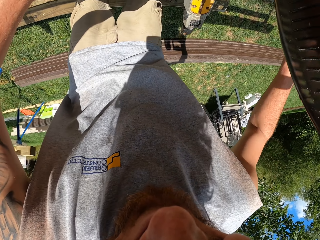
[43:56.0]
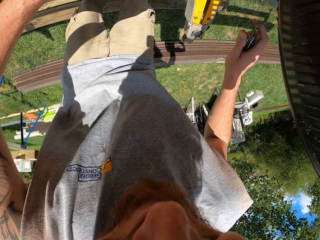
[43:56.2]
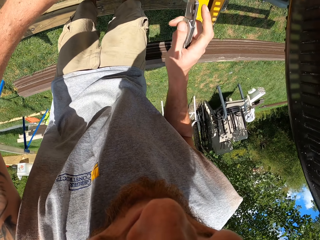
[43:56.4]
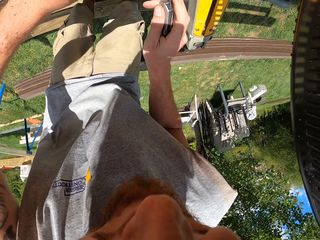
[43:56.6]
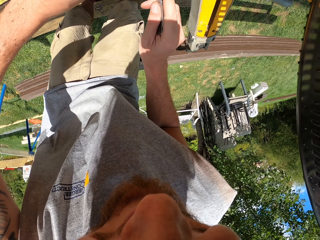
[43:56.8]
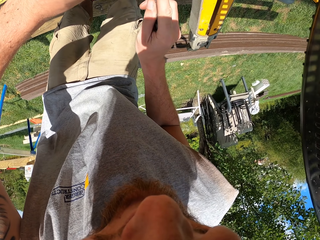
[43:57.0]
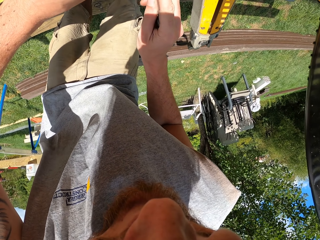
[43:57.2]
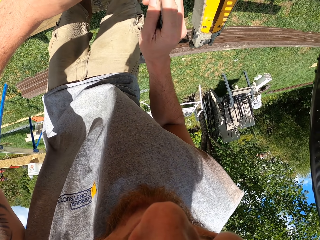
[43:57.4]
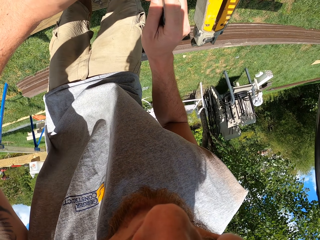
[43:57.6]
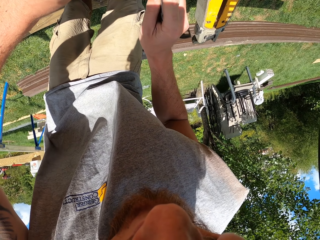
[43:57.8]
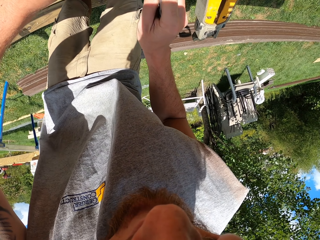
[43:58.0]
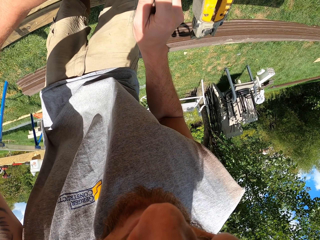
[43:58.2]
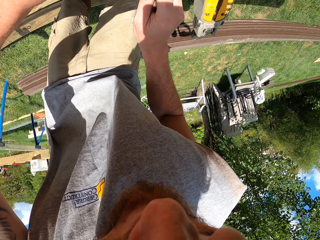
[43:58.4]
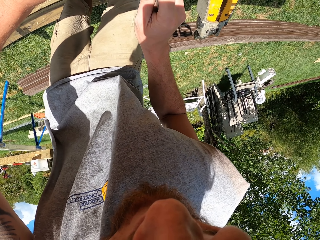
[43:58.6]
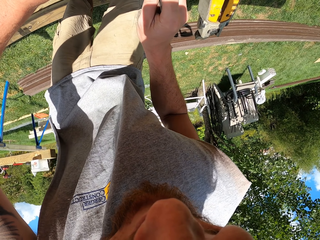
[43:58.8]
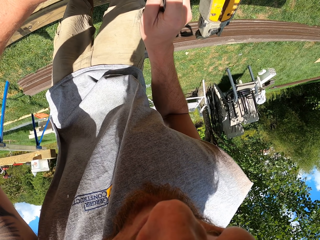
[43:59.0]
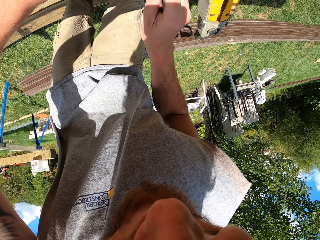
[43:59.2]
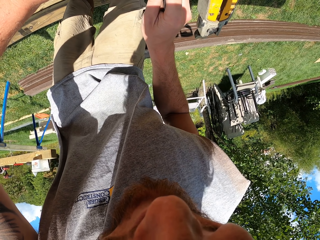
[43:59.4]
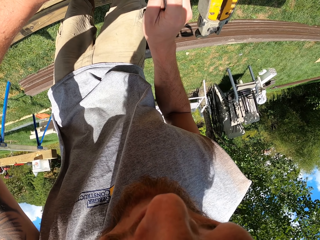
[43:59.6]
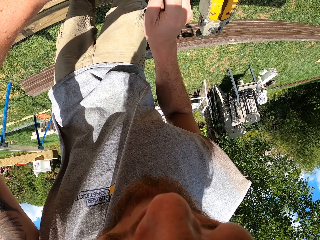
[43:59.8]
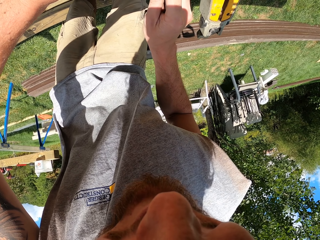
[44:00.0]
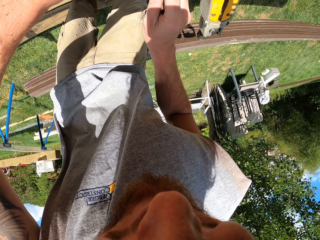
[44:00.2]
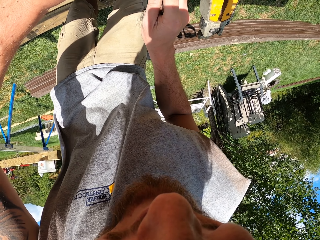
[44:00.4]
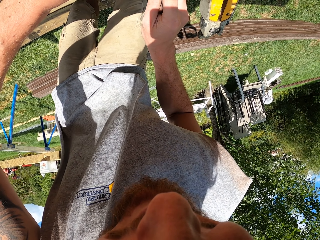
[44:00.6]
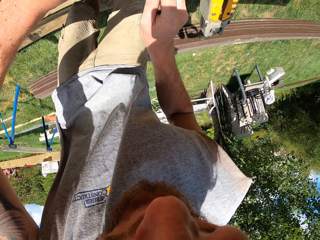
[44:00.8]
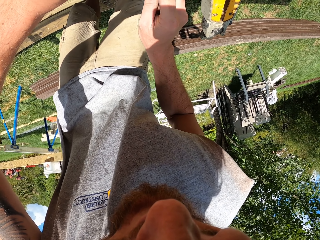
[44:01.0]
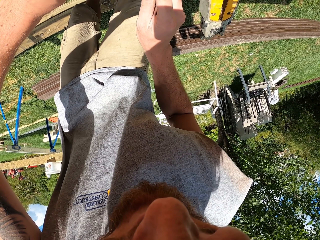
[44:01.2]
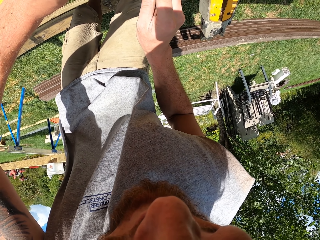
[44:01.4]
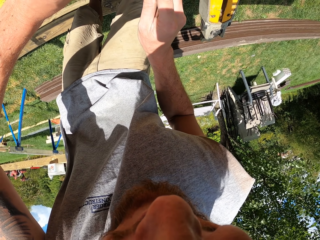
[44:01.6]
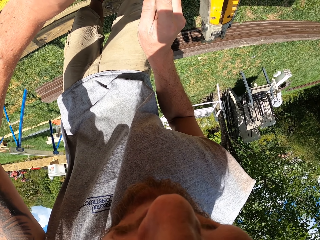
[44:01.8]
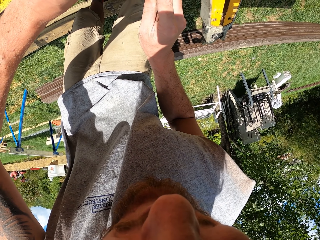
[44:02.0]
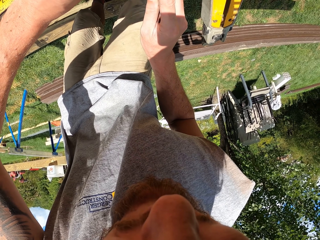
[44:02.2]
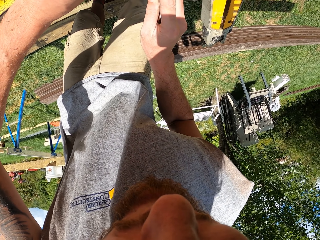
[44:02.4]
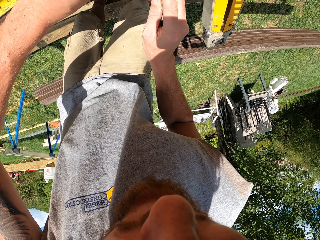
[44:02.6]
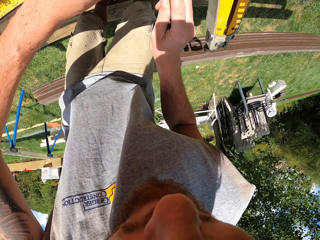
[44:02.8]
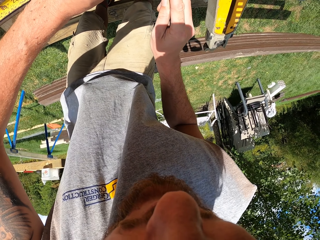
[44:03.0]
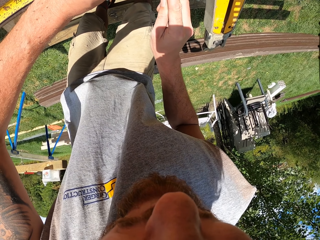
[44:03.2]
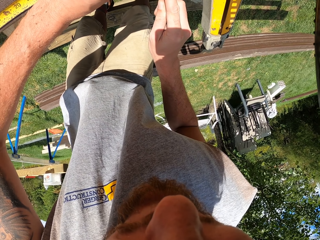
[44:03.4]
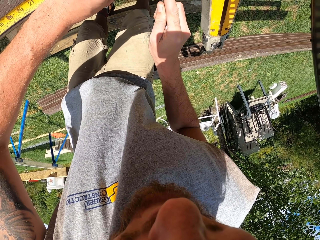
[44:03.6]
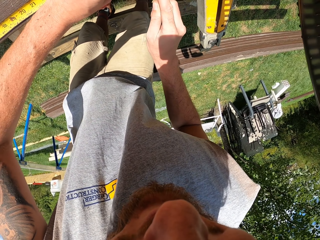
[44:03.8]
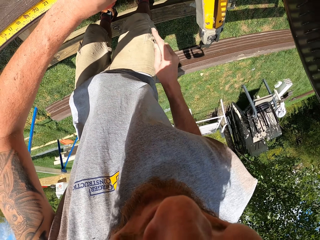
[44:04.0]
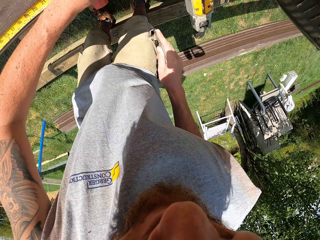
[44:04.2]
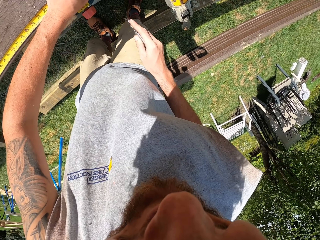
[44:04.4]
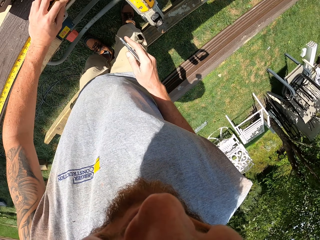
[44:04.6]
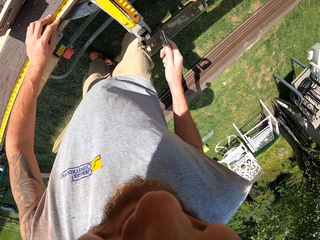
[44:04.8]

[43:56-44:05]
The camera wearer puts a mark on the wood.

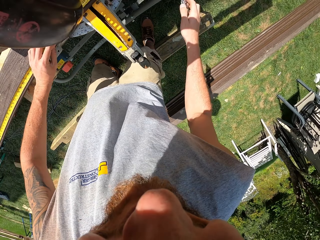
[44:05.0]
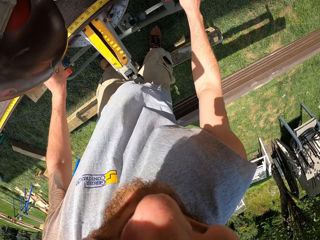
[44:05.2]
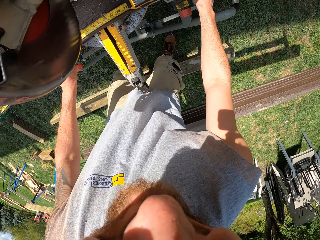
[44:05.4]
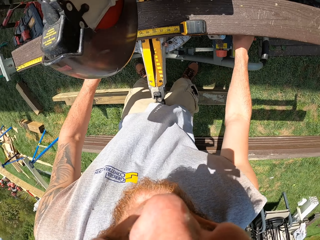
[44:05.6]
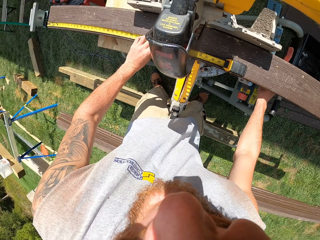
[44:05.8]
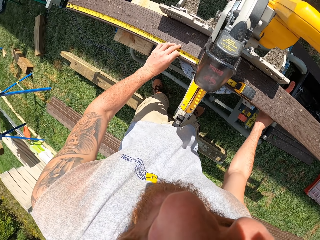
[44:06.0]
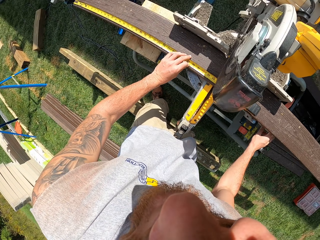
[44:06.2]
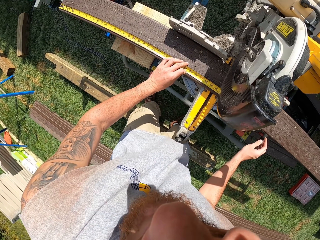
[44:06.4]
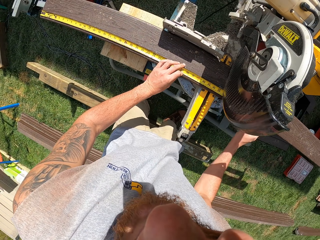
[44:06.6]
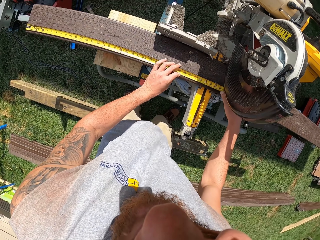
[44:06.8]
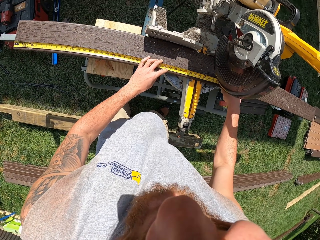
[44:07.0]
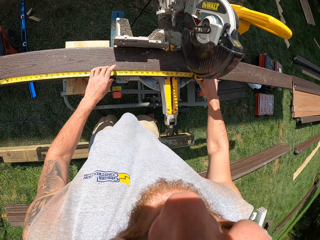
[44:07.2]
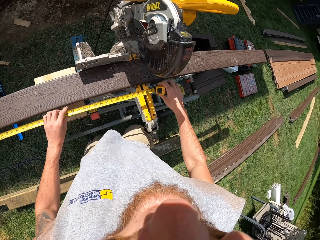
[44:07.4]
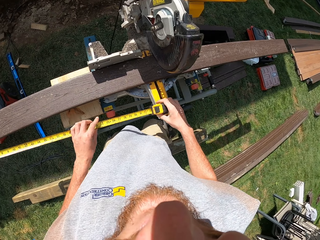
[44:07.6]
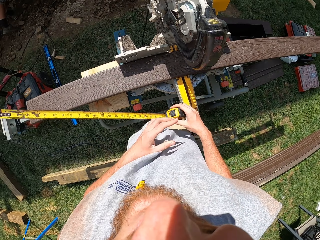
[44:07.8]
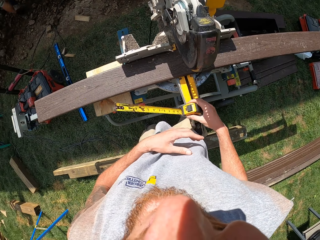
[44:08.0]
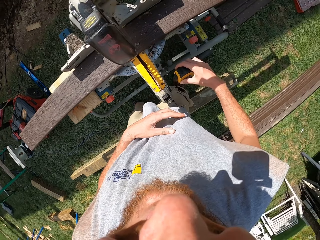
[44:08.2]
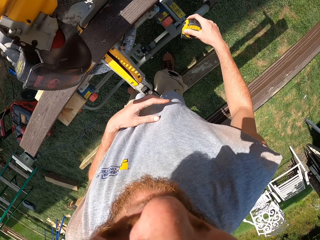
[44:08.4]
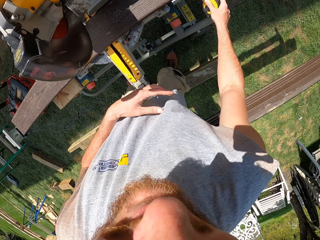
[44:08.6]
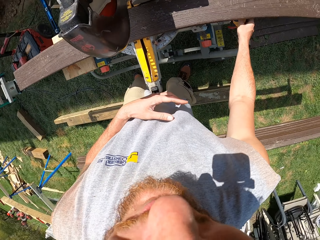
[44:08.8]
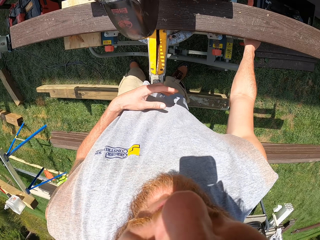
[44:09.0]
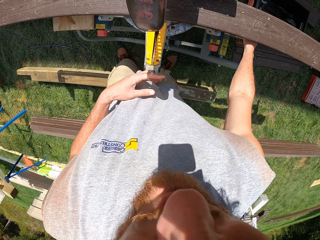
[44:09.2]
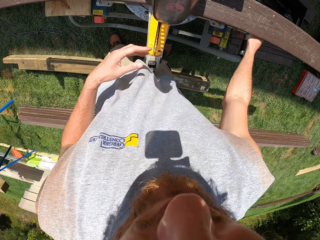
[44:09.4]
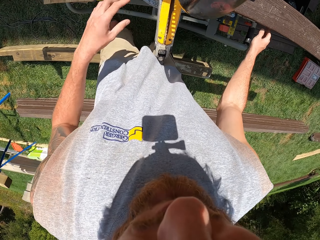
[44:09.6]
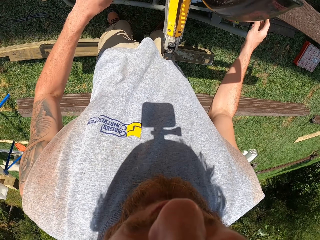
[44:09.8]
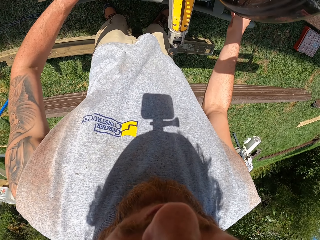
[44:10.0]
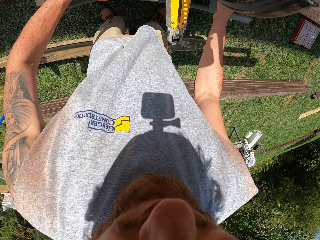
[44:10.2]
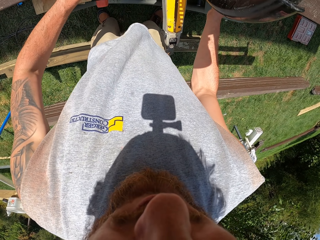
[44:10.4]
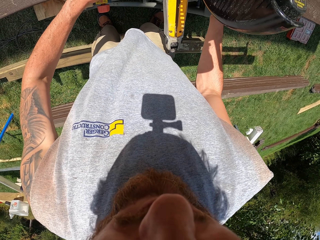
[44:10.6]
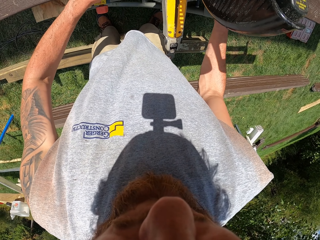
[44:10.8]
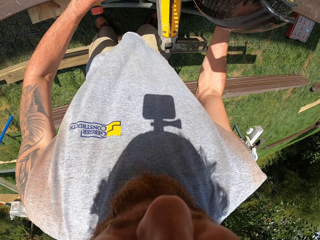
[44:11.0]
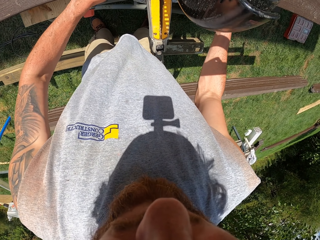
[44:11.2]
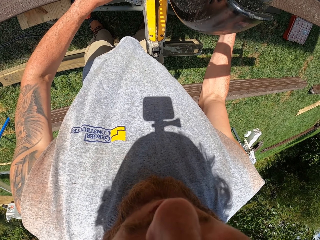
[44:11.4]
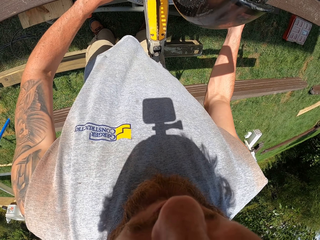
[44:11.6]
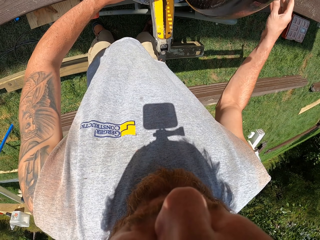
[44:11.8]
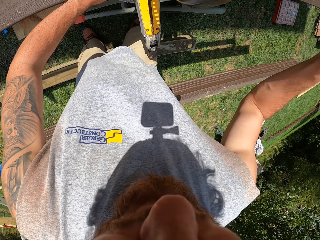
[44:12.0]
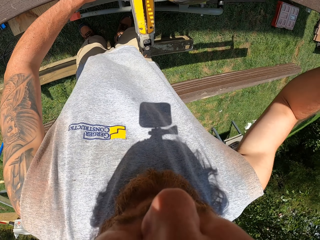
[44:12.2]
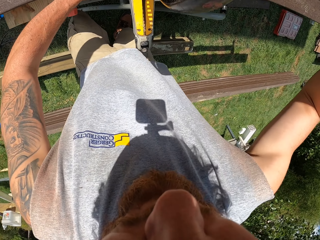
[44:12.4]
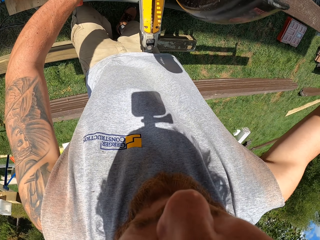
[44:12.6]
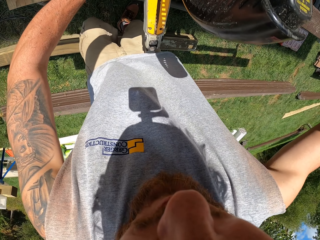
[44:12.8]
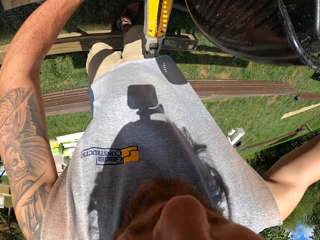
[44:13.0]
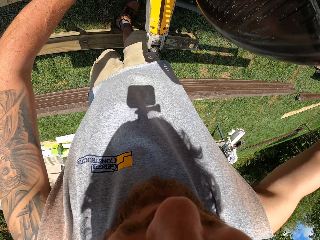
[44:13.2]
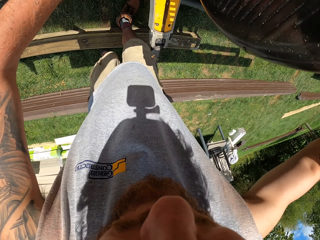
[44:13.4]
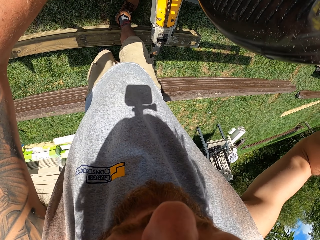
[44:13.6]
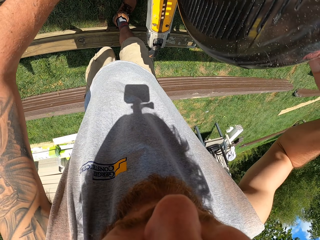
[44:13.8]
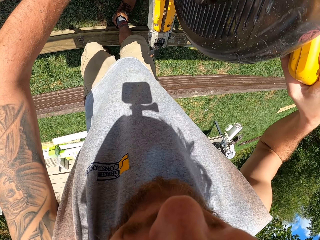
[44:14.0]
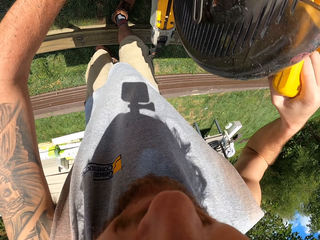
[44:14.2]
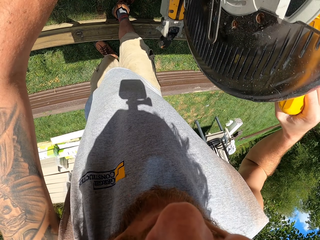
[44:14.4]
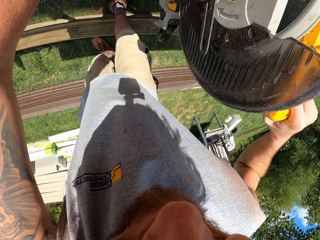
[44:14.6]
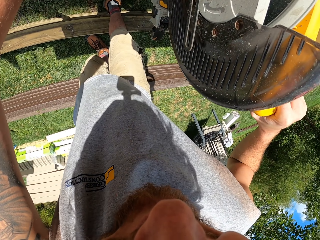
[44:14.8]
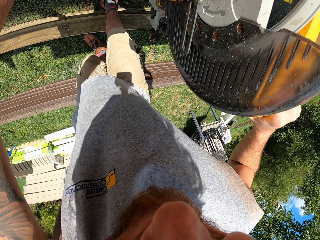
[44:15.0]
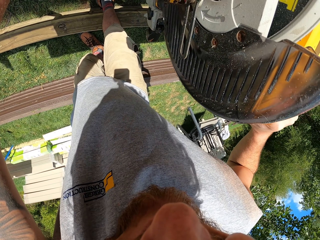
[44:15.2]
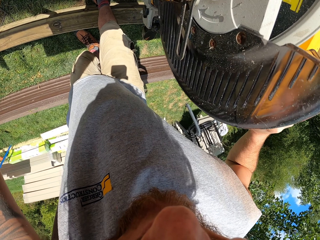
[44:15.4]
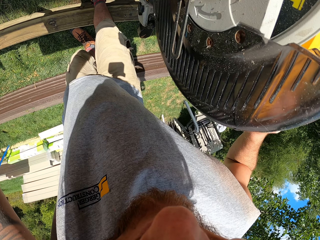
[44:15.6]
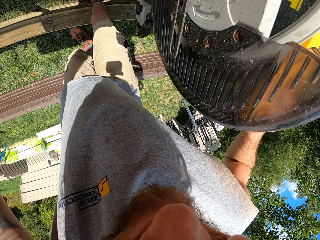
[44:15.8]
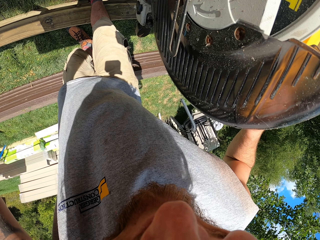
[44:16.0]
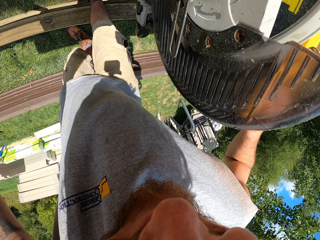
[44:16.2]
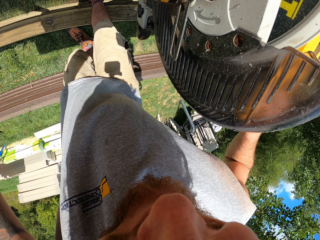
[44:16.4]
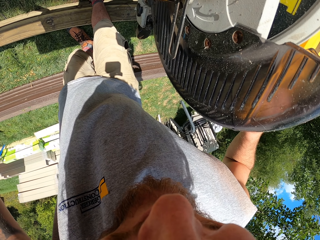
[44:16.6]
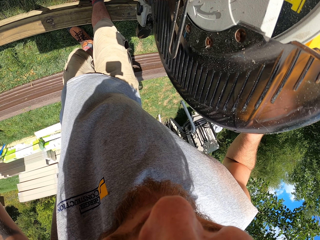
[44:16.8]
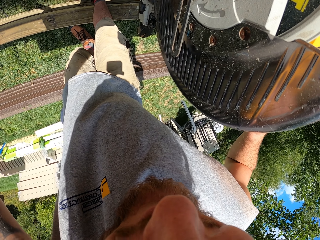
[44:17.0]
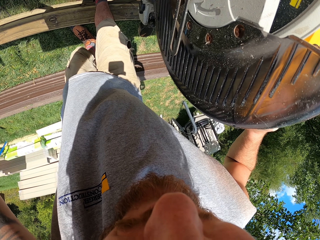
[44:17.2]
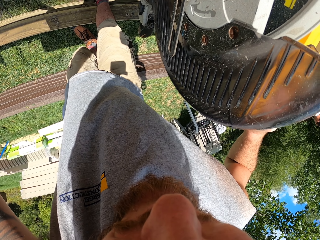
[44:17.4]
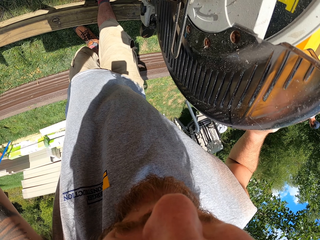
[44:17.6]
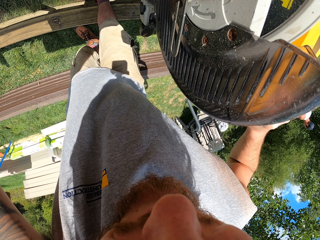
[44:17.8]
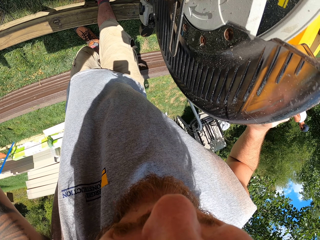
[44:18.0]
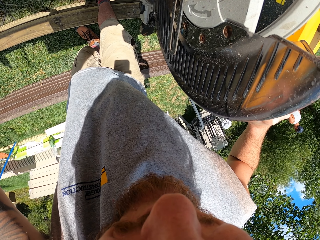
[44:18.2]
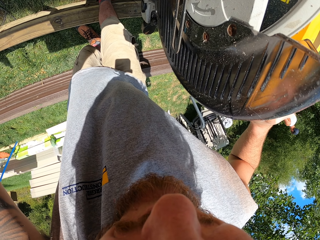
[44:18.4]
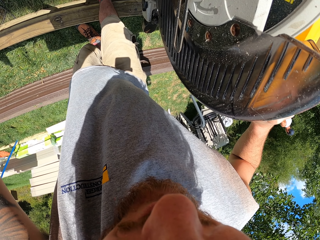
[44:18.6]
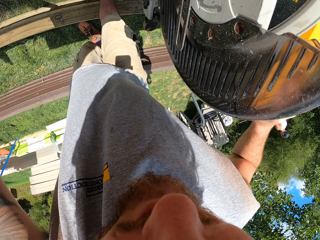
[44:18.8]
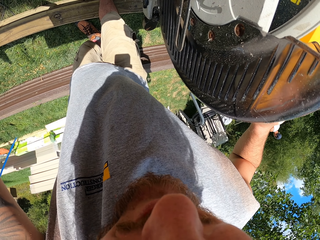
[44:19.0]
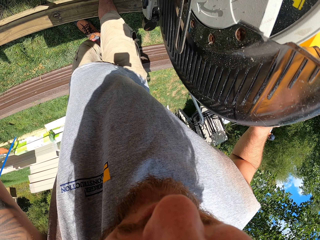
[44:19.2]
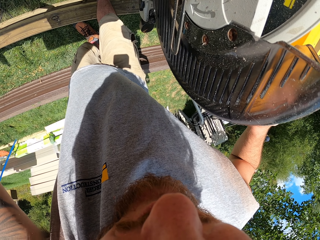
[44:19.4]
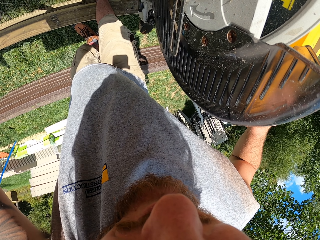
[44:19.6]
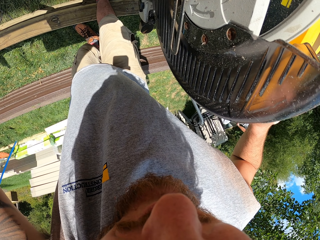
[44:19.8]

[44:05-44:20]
The camera wearer puts a cutter knife on the circular machine. They hold the tape measure, adjust the tape measure, and take the tape measure. They put the tape measure on the machine. They hold the wood. They cut the wood with a miter saw.
